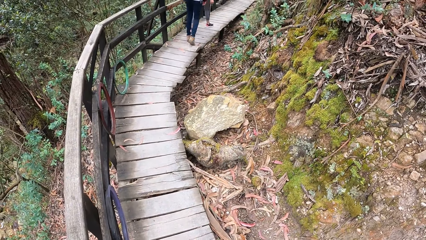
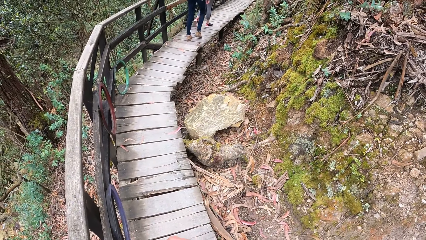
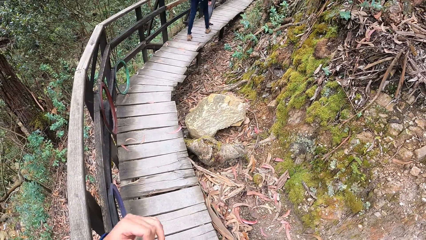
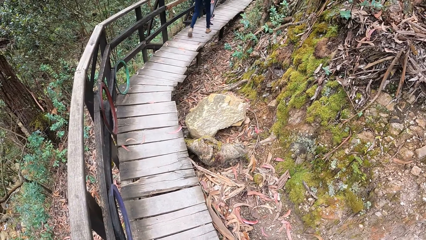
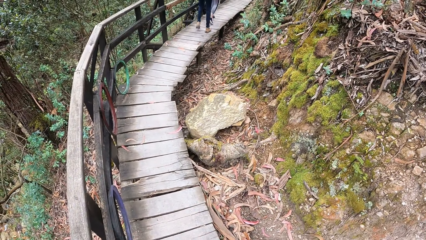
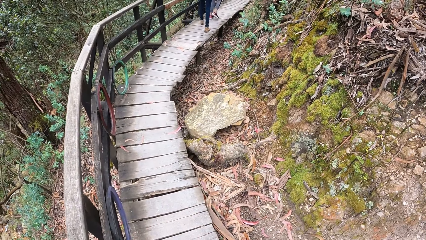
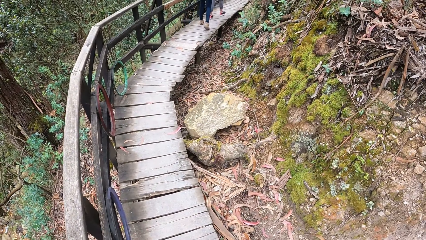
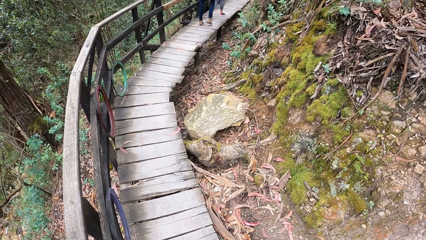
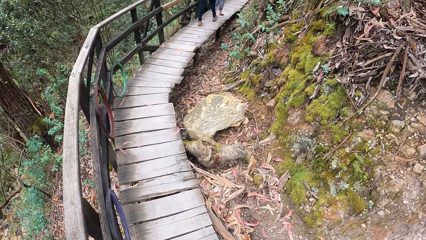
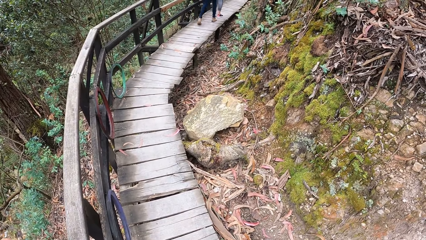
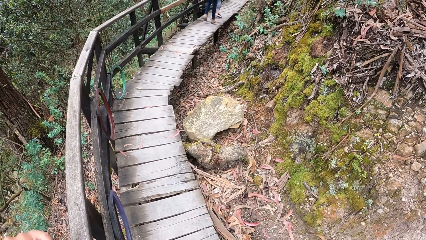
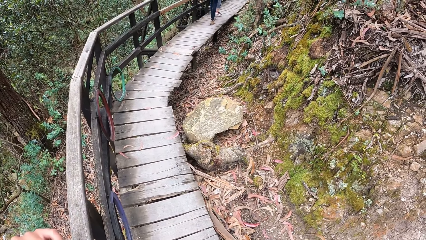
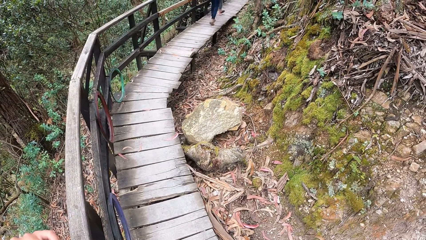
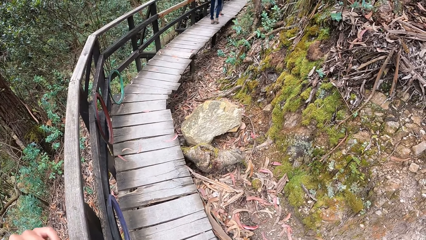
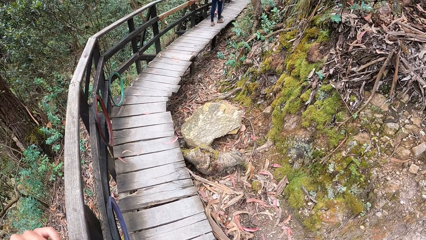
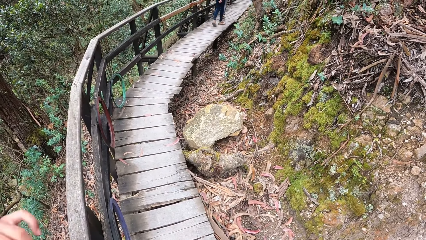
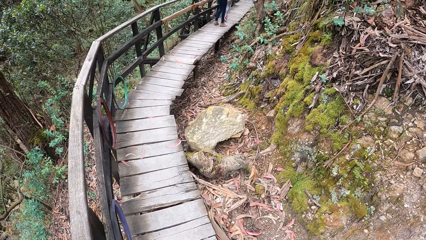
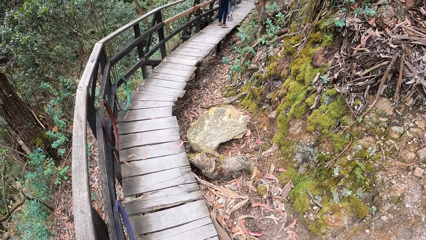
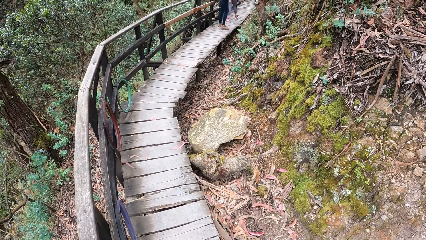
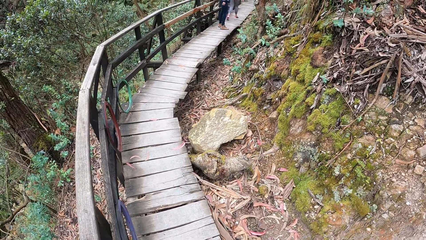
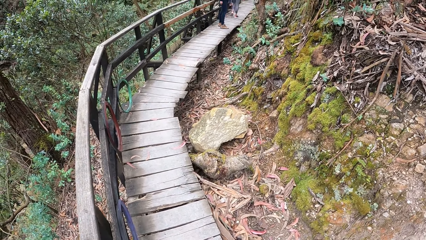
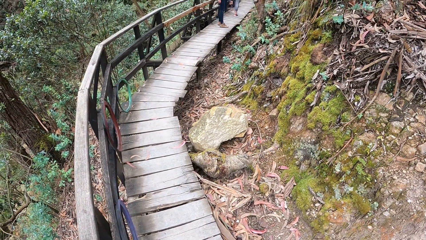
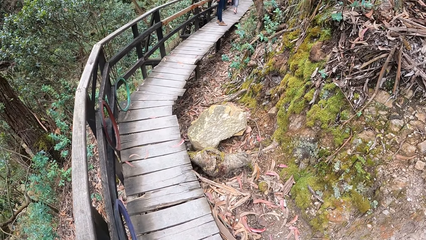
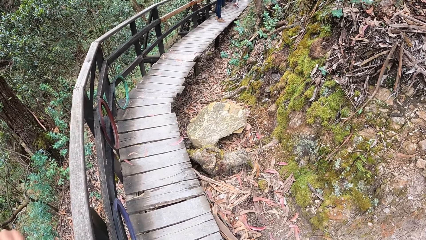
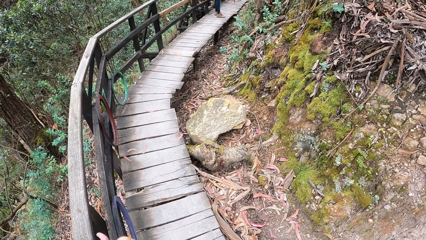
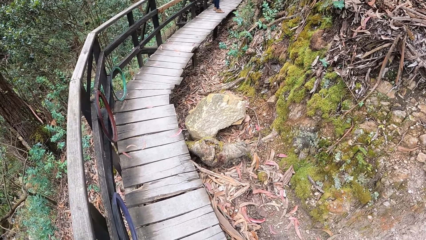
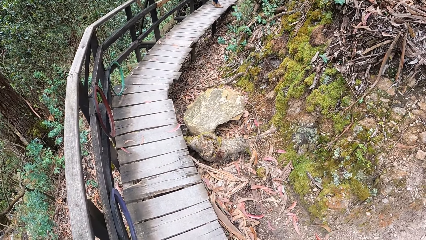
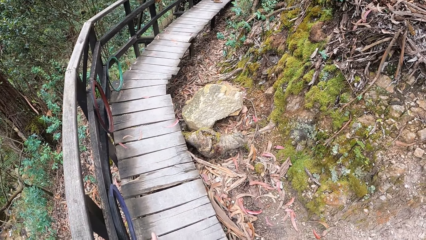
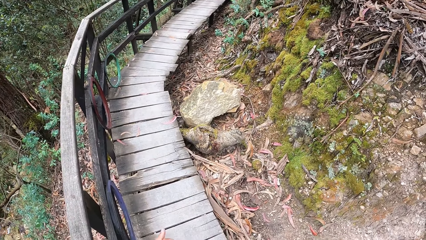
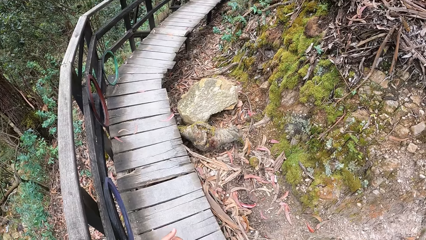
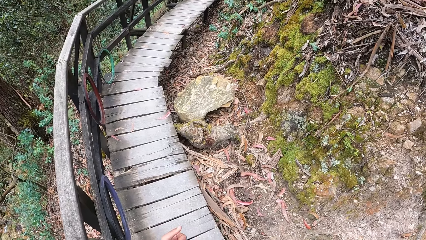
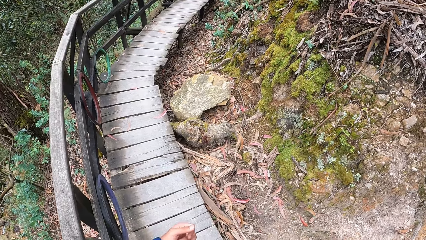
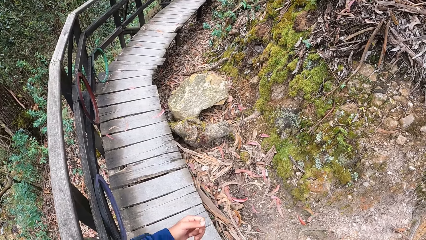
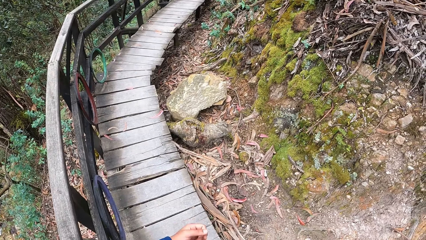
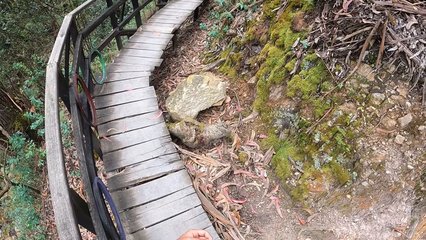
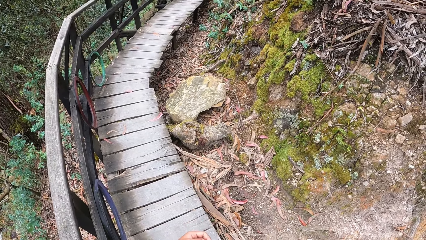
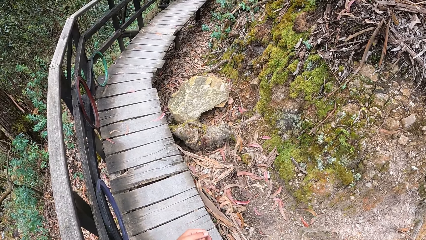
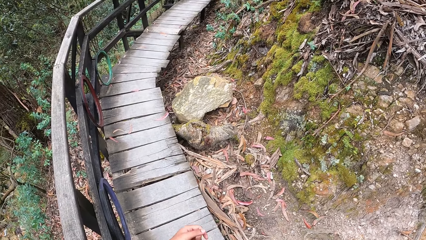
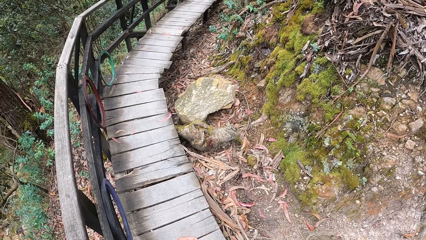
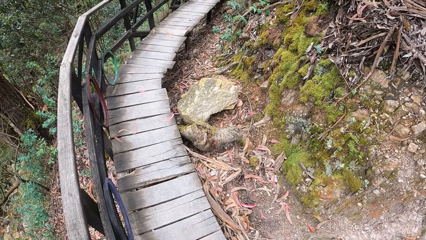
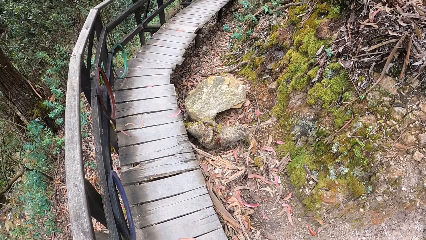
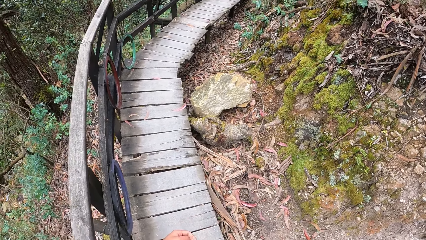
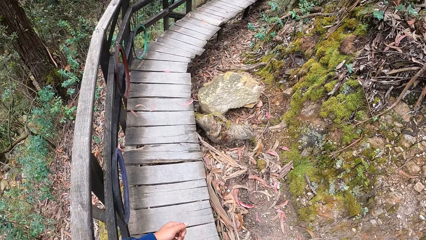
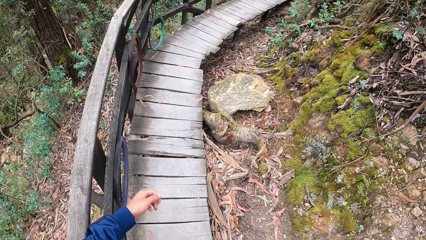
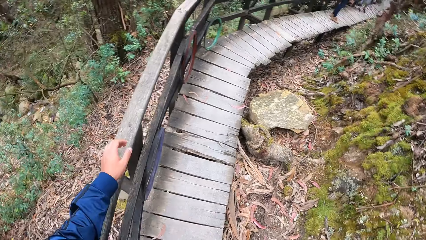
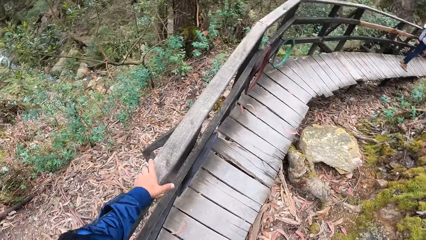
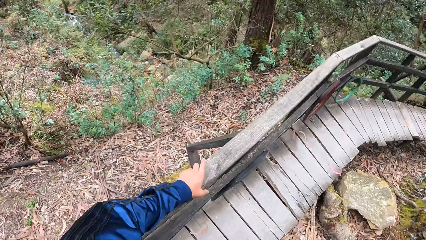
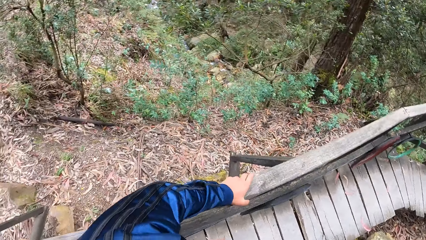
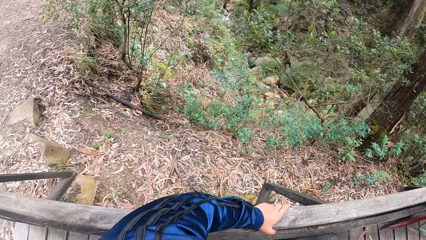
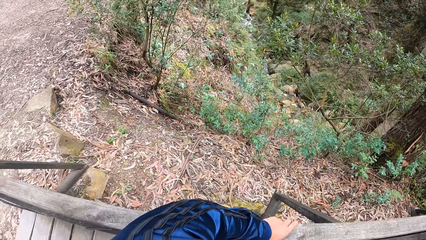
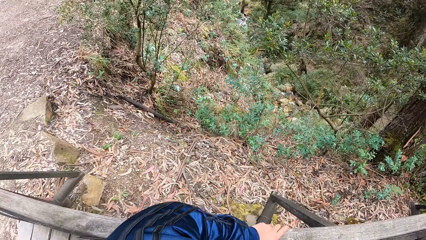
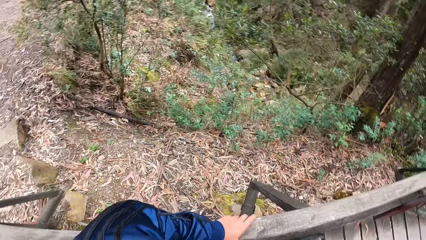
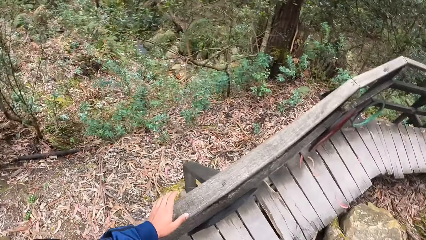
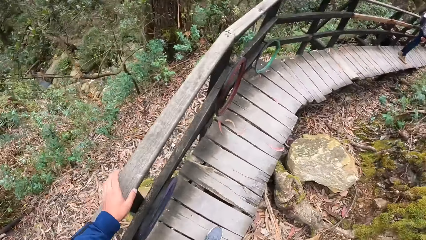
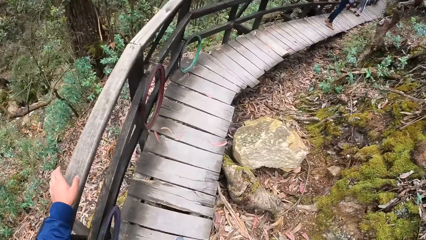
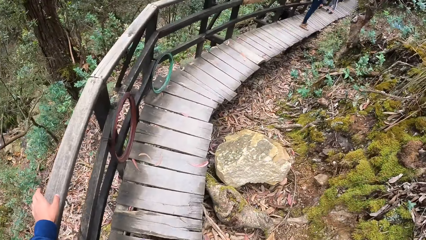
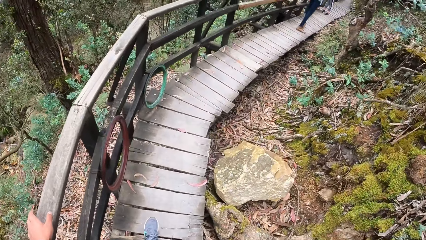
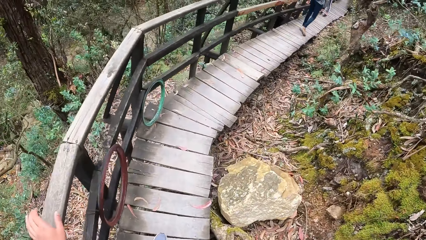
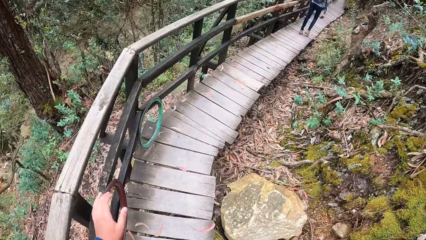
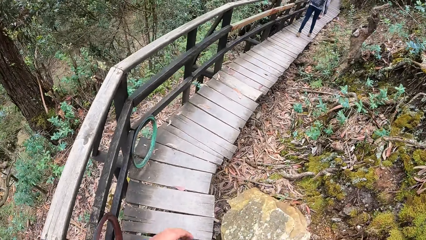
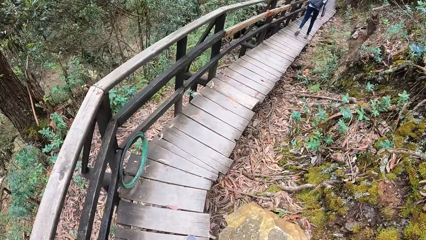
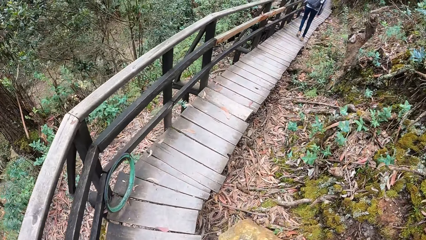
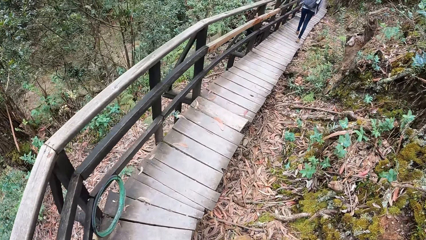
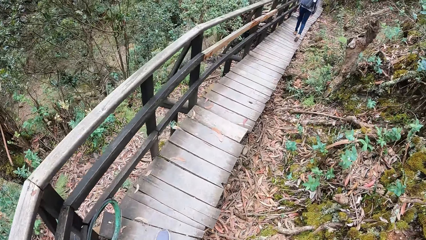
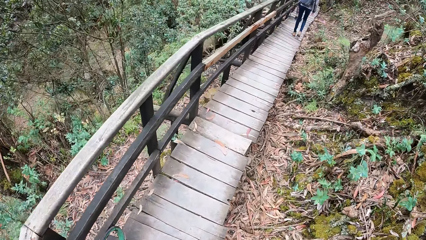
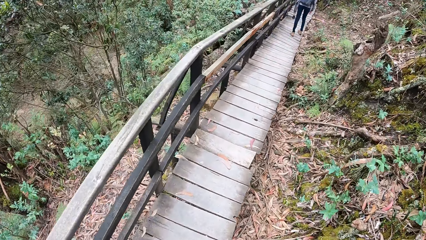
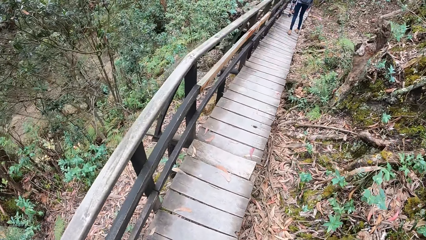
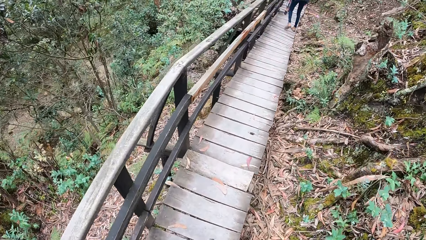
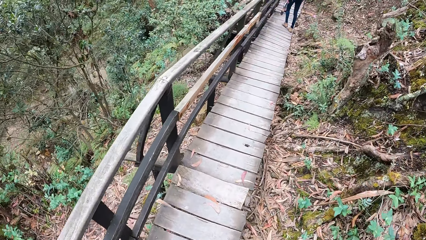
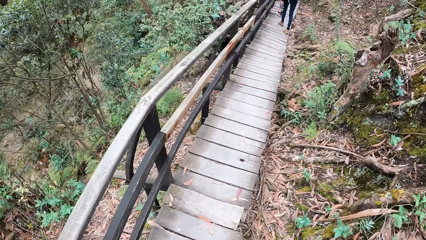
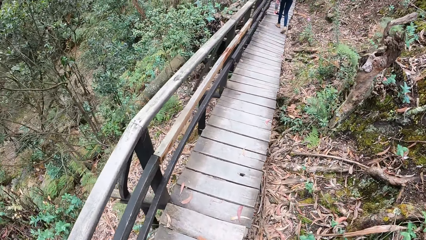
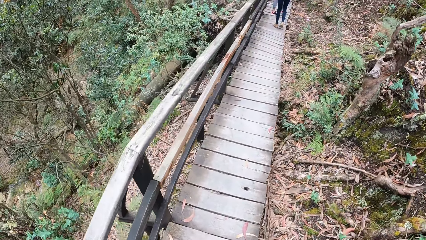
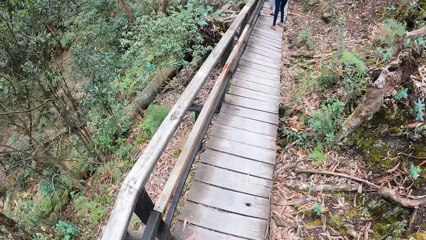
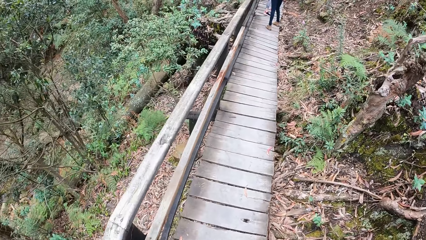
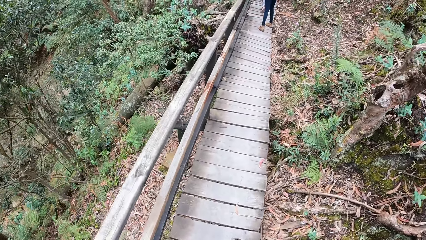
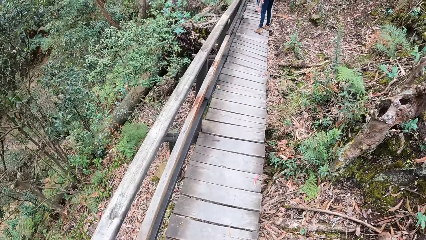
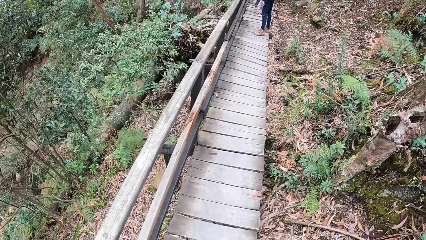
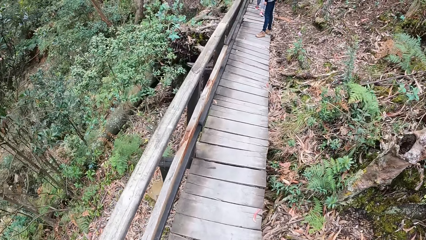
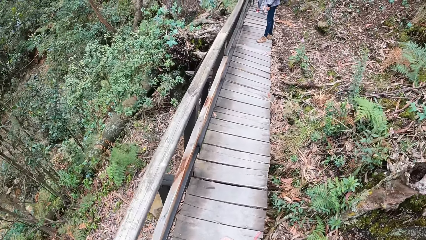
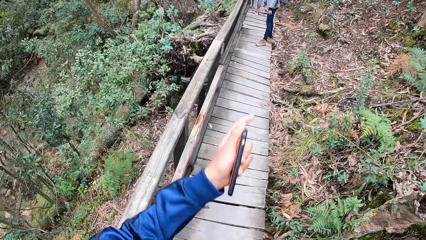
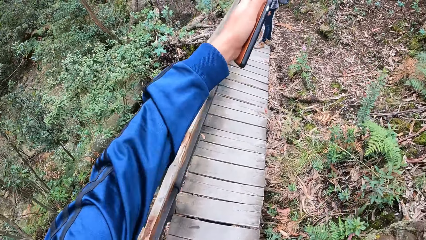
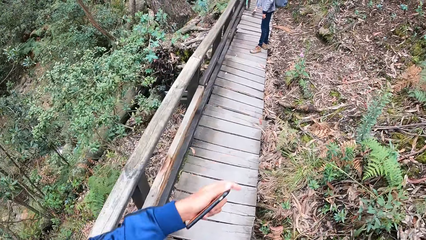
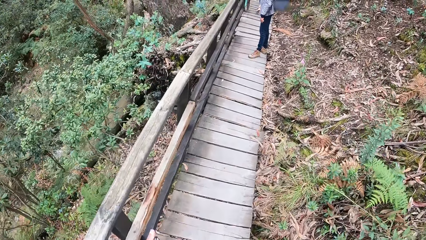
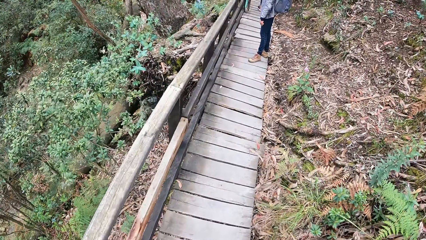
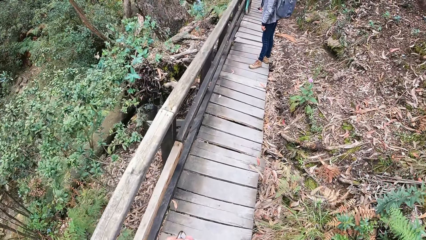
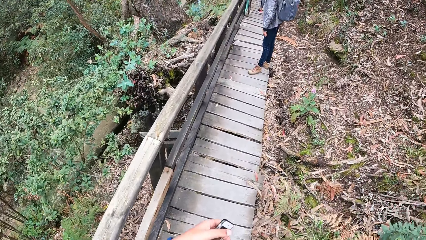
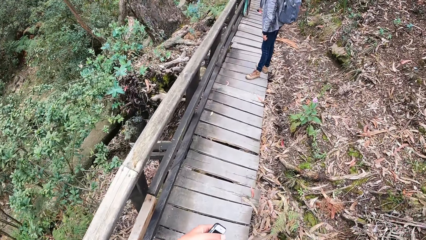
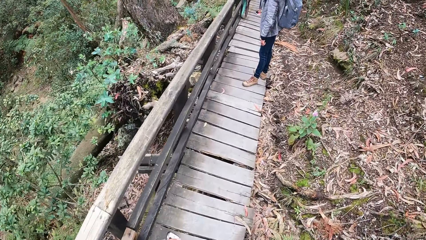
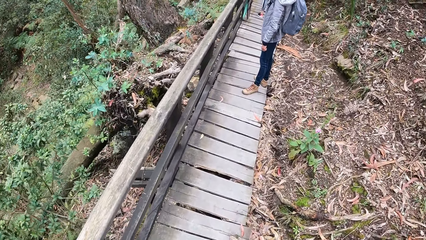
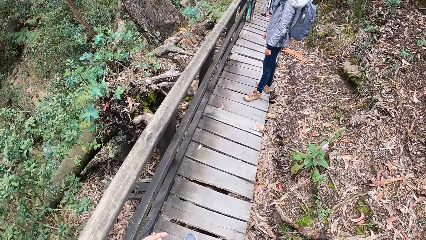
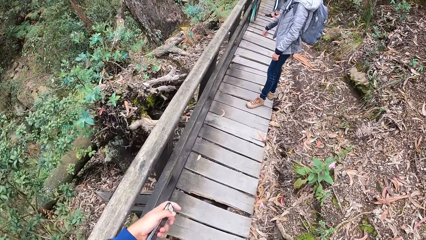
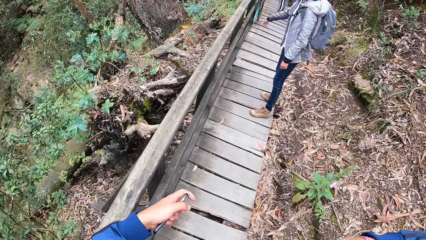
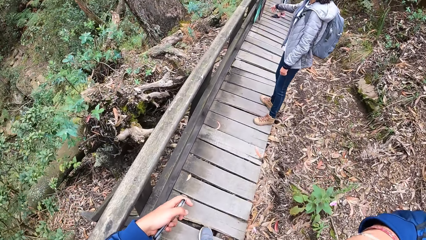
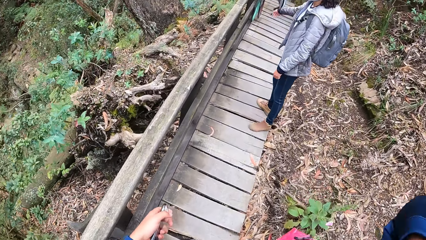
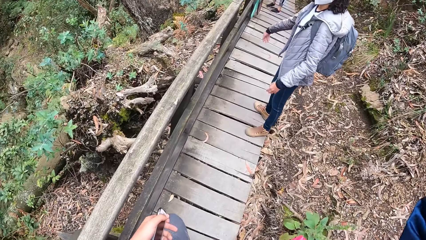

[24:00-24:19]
A lady stands on the wood path. The camera wearer holds the rail with his left hand. He places a hand on the wood fence and walks on the wood path. The lady walks on the wood path. The lady stands on the wood path. The camera wearer interacts with the lady. He holds a phone with his left hand.
